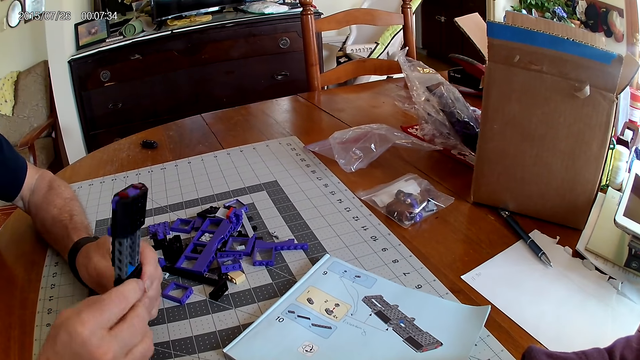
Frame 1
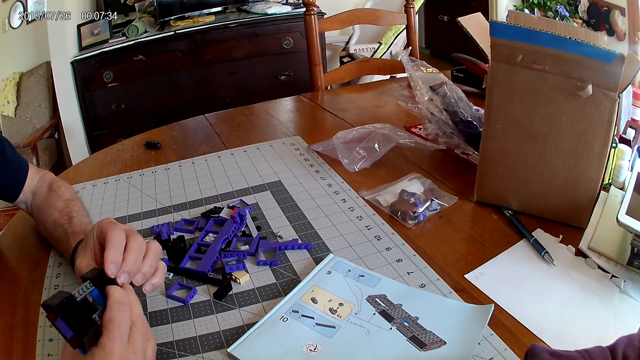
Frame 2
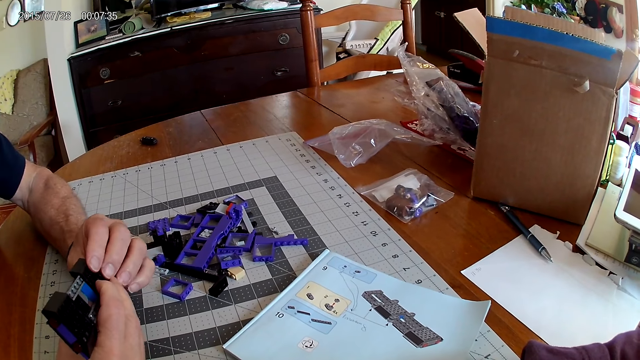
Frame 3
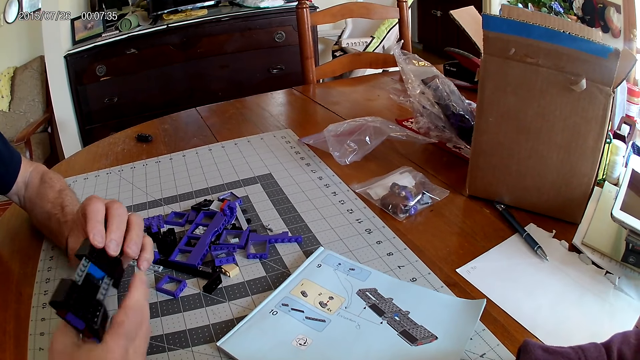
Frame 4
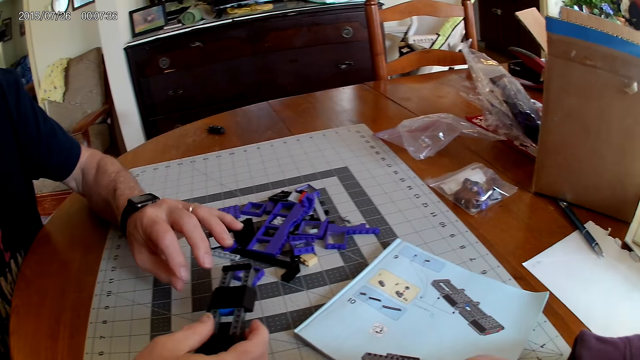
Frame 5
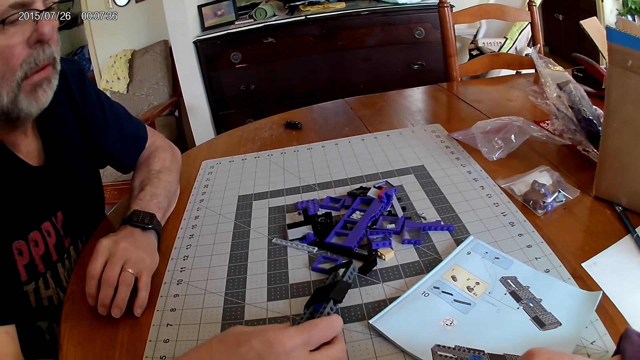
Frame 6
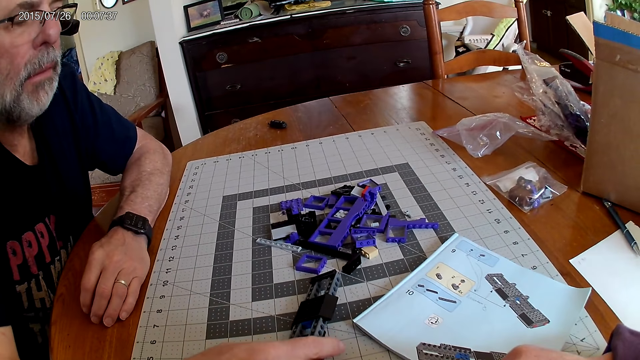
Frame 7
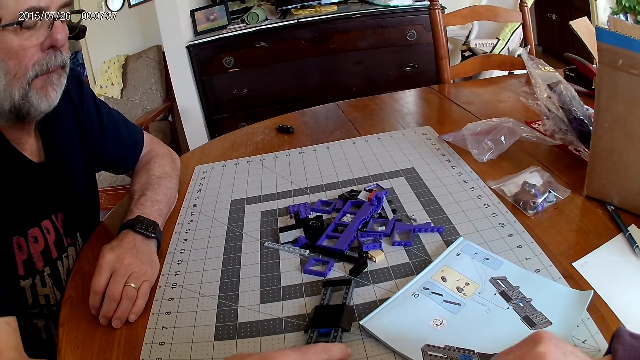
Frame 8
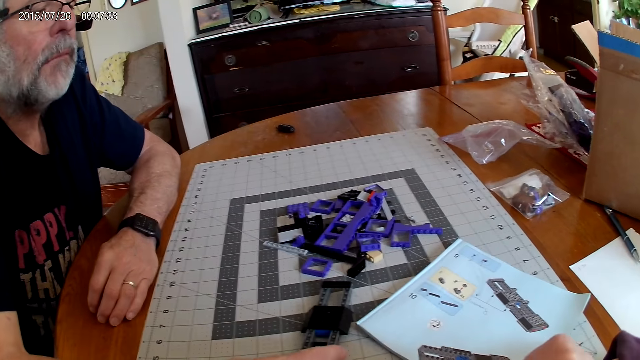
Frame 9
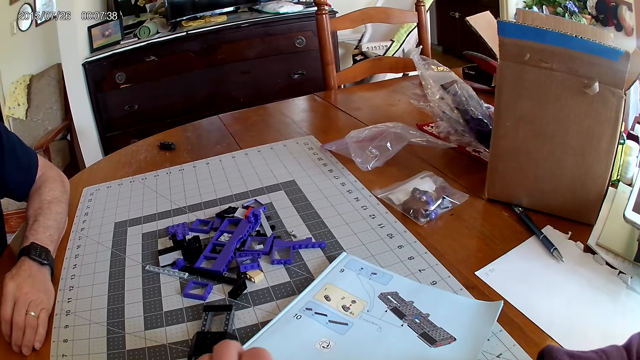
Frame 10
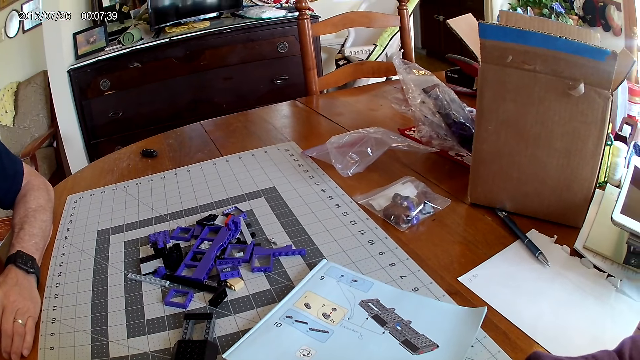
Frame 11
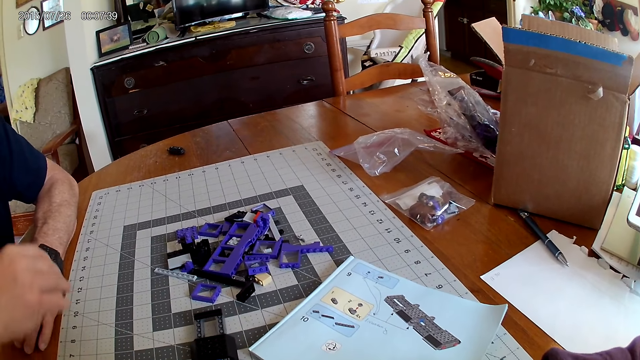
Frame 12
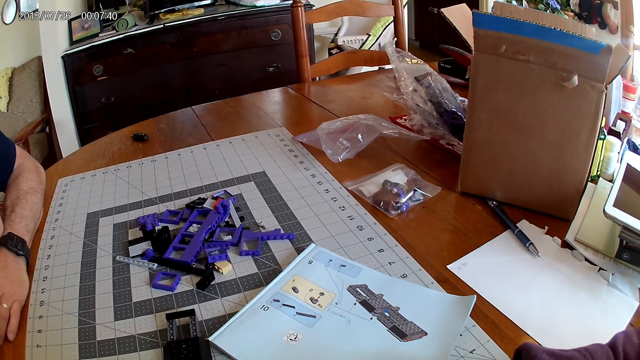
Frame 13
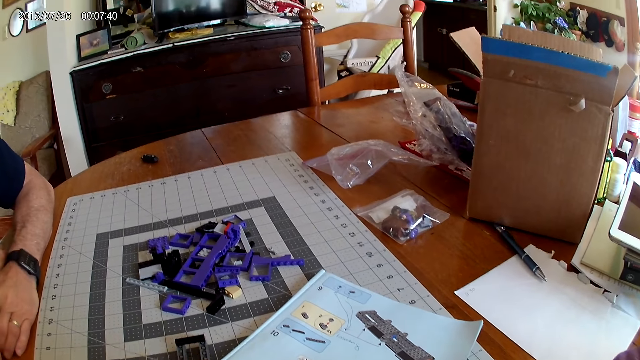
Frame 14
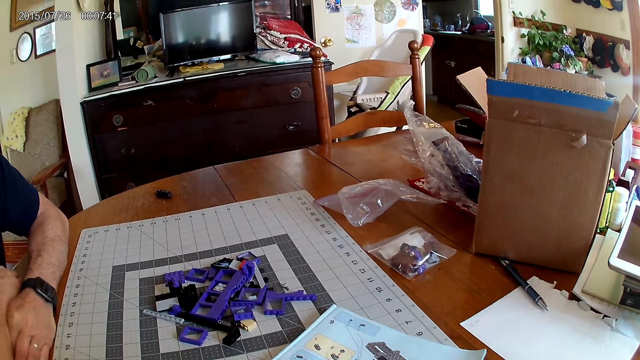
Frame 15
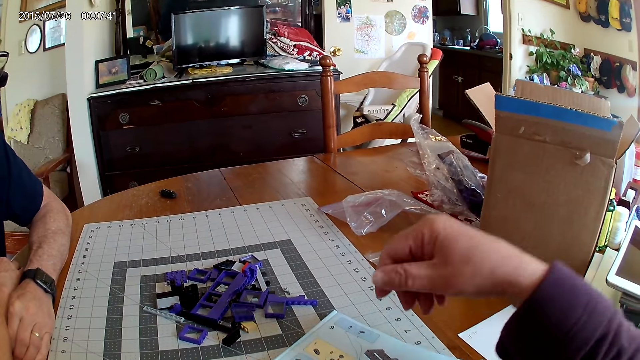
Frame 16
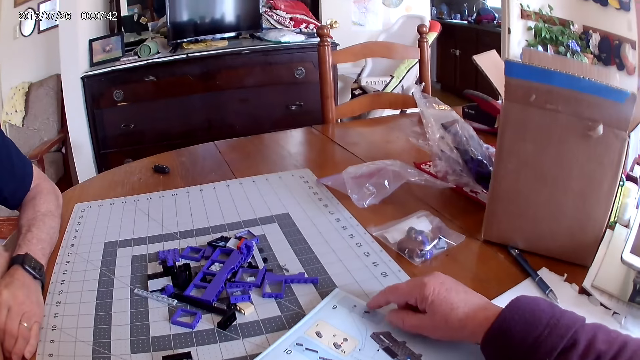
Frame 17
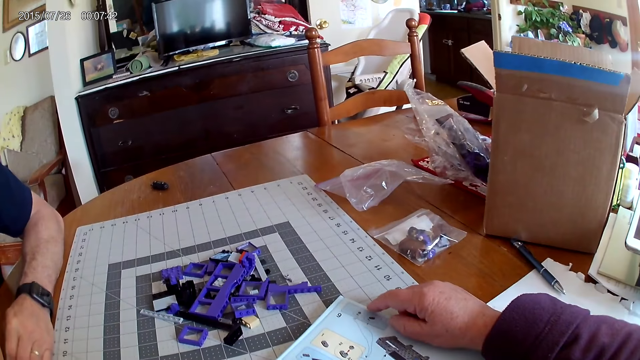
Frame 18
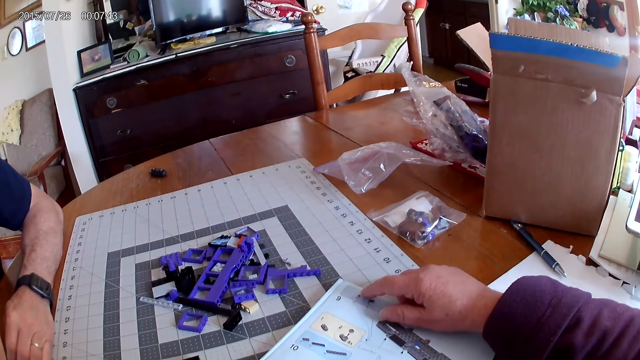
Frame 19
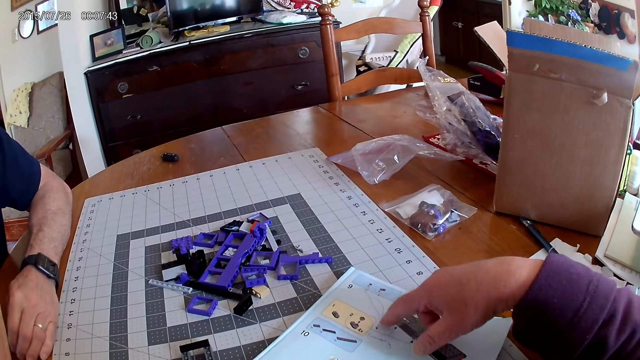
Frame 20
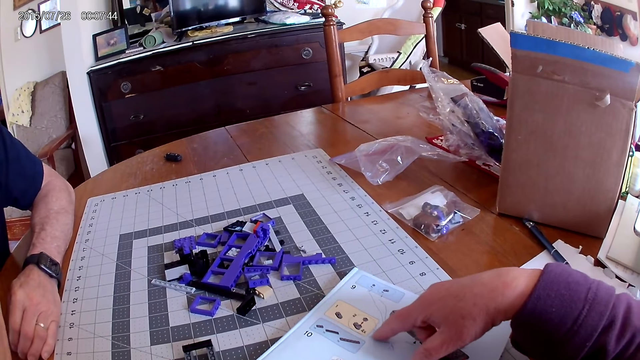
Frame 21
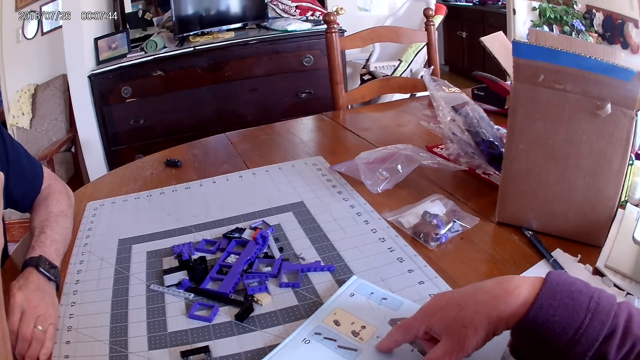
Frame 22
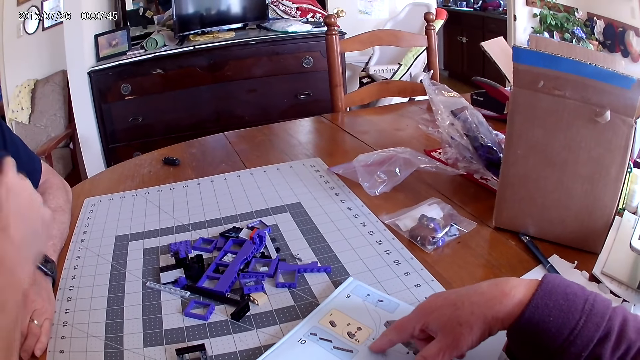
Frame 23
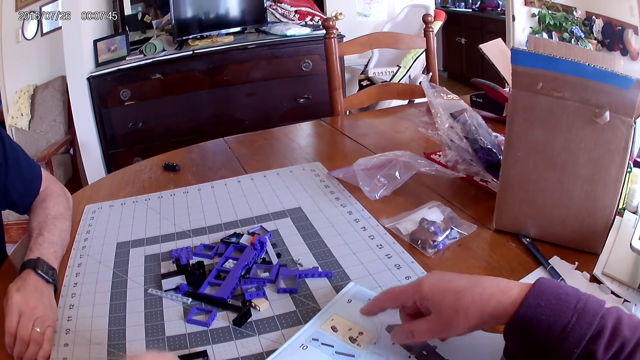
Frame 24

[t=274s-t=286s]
A man holds the plastic model. The camera wearer looks at the instructional manual book.

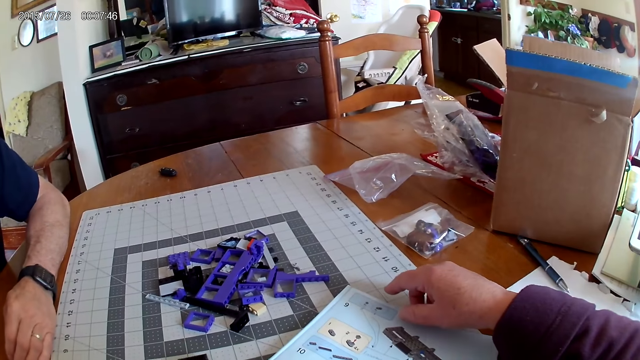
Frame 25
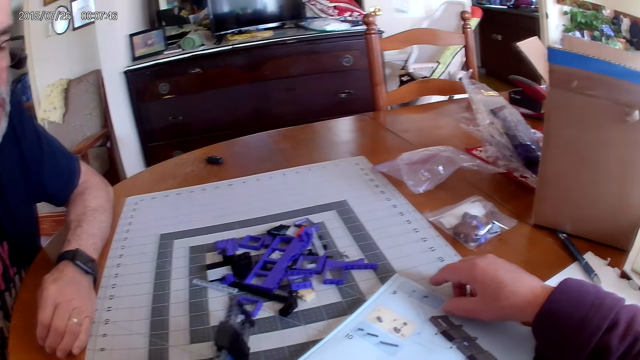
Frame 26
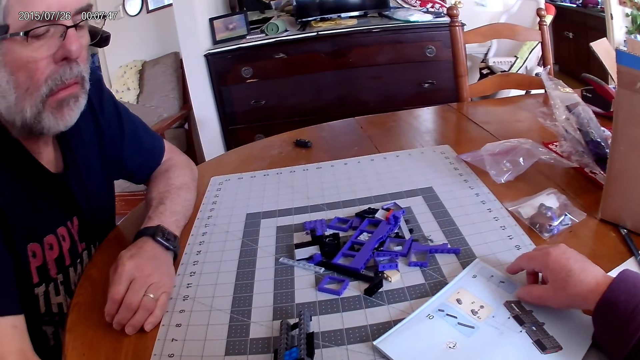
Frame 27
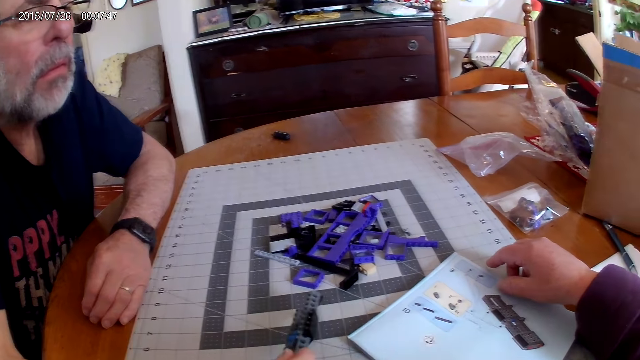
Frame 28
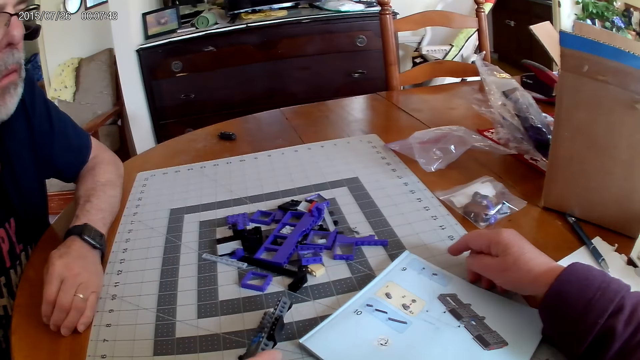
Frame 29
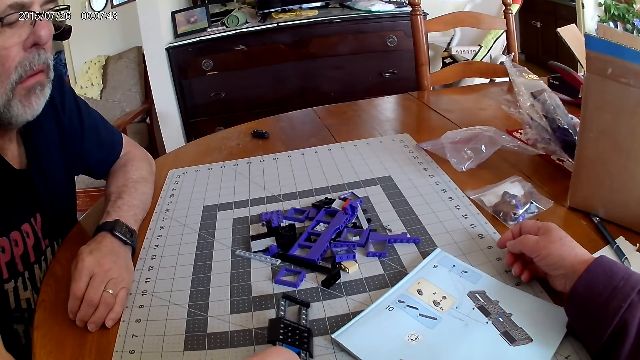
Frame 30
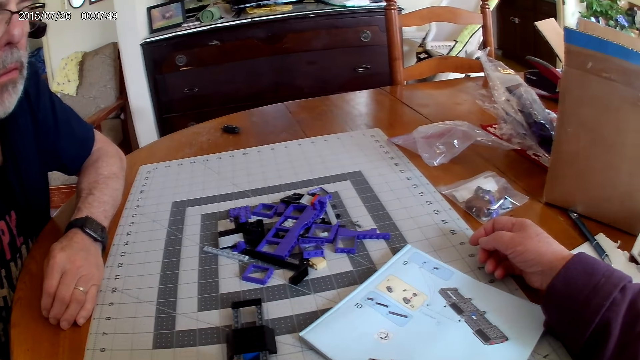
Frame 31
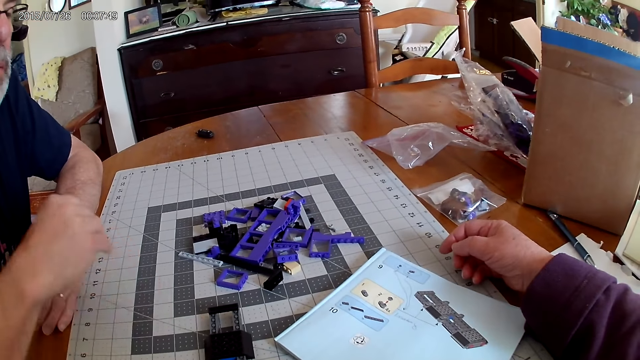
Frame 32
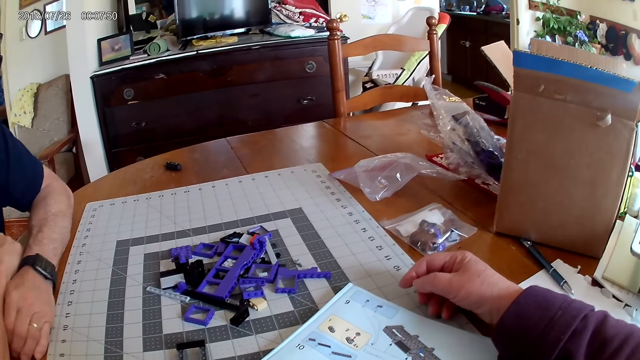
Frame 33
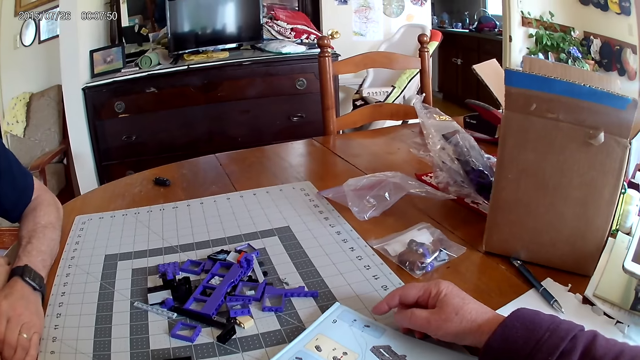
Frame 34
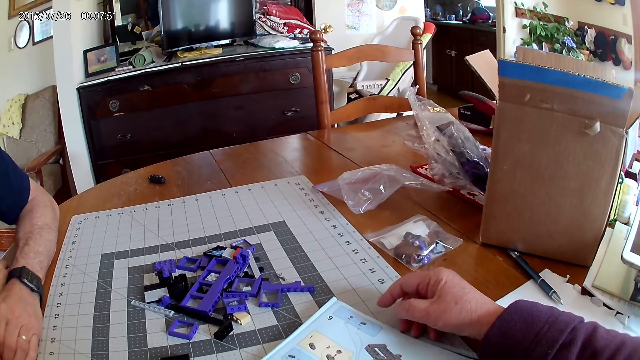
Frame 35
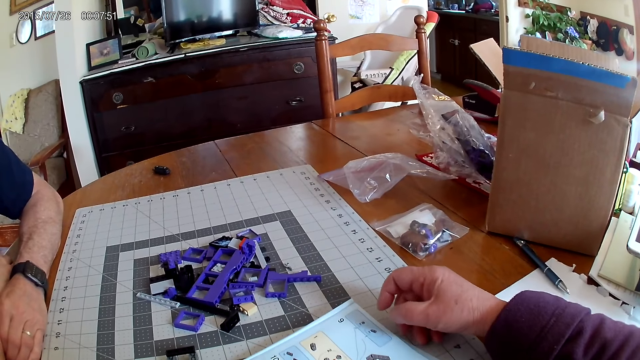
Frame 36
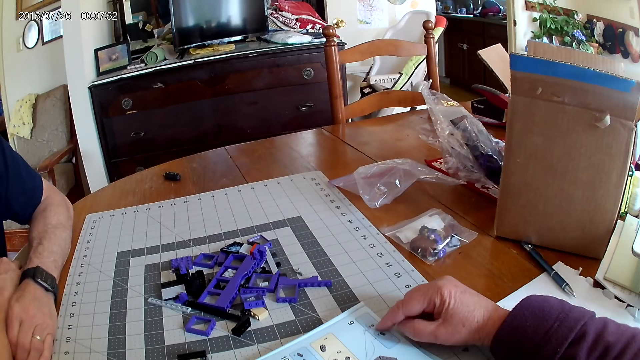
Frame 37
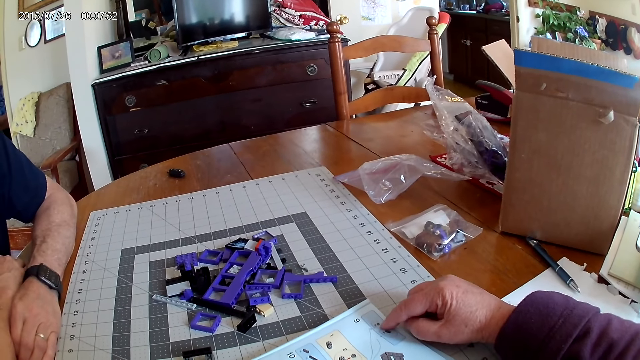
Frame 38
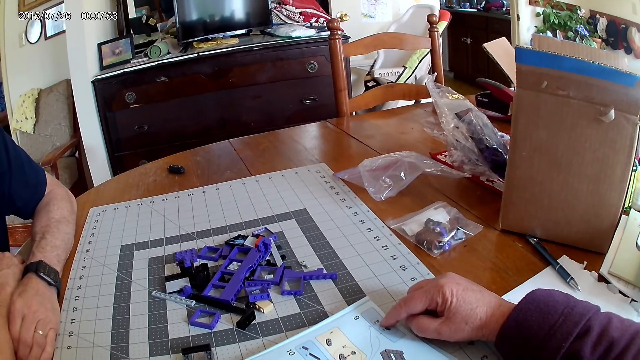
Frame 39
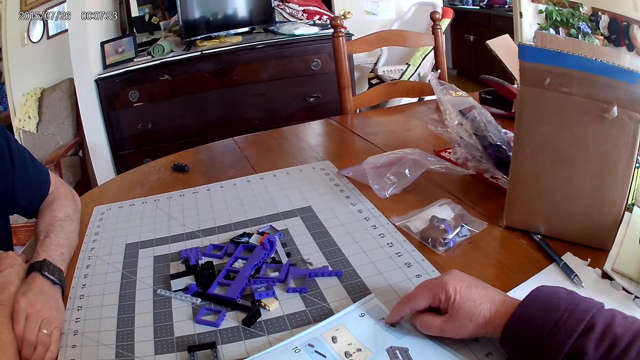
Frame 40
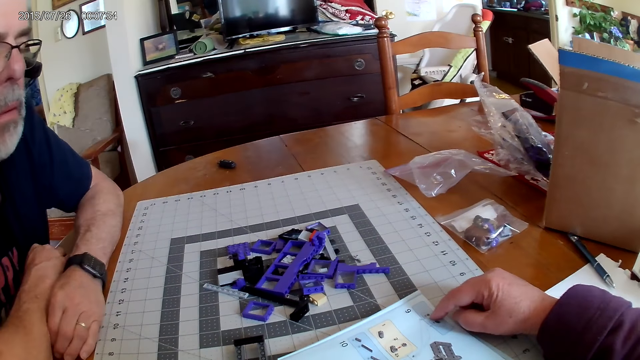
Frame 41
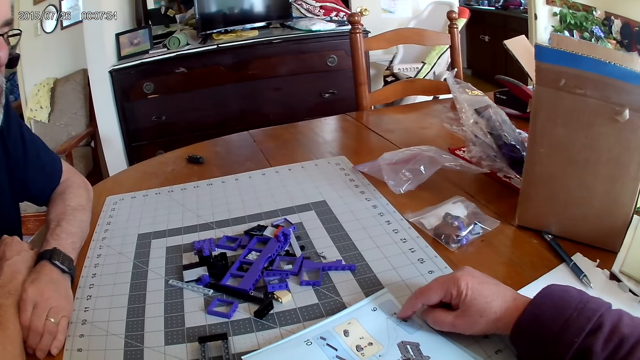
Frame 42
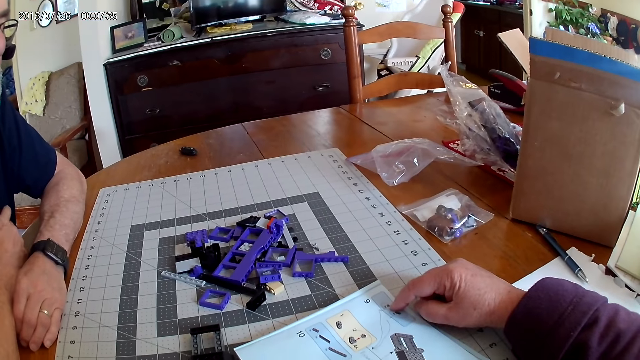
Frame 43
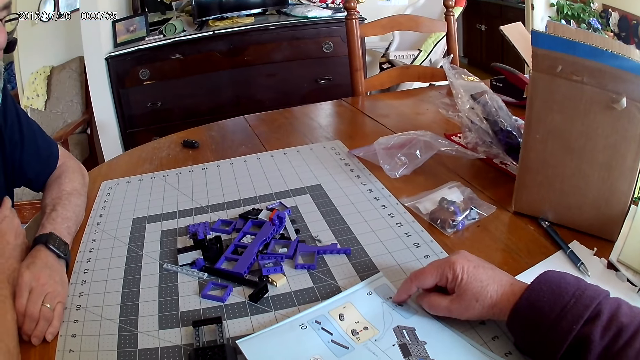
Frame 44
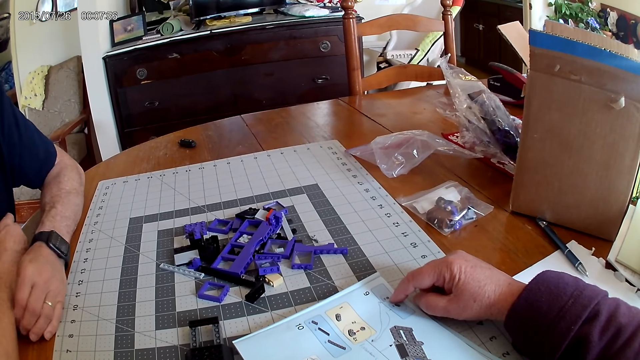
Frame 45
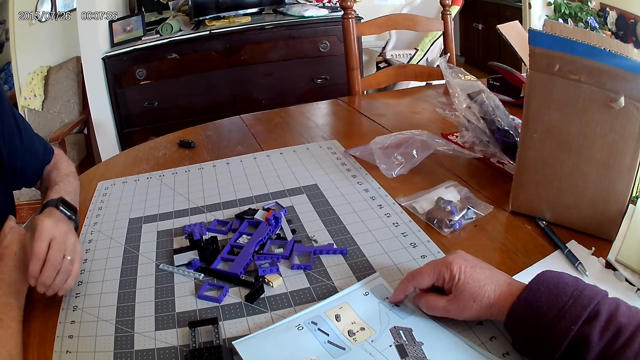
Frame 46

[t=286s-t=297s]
The camera wearer holds the plastic model. They point at the instructional manual book.
